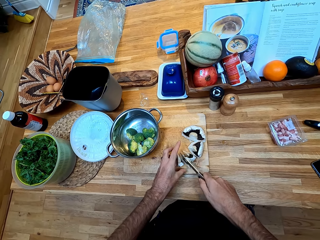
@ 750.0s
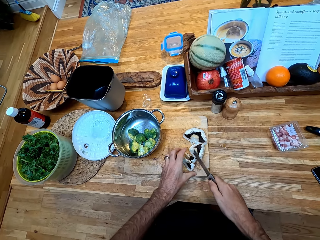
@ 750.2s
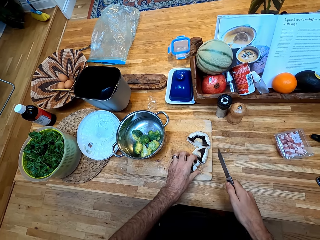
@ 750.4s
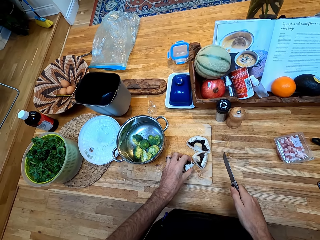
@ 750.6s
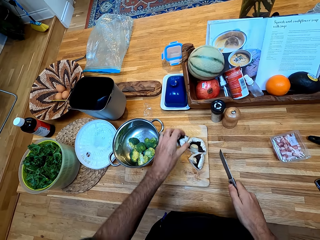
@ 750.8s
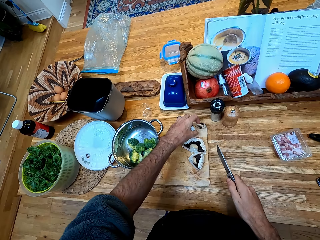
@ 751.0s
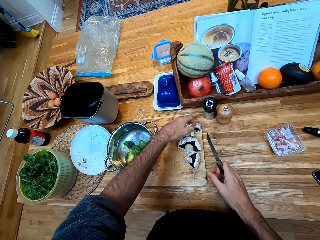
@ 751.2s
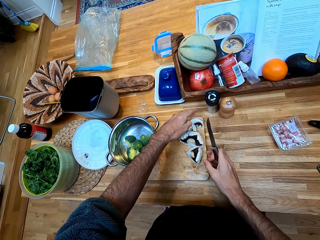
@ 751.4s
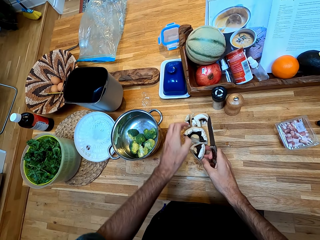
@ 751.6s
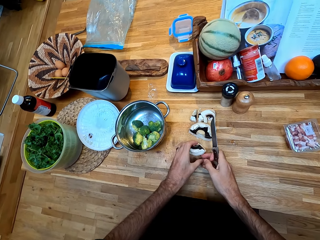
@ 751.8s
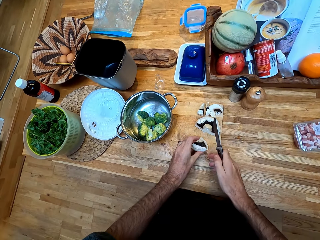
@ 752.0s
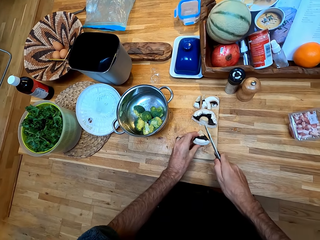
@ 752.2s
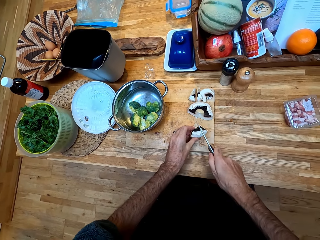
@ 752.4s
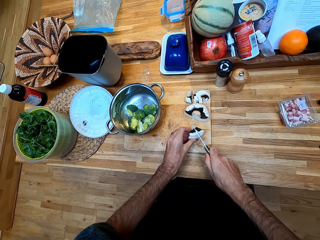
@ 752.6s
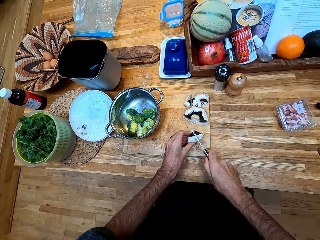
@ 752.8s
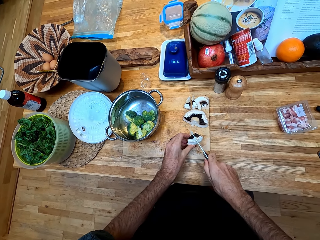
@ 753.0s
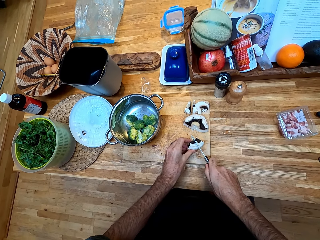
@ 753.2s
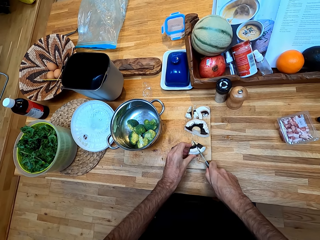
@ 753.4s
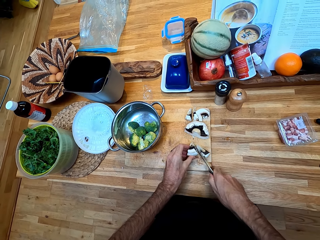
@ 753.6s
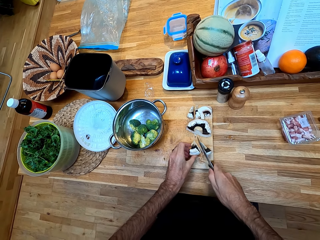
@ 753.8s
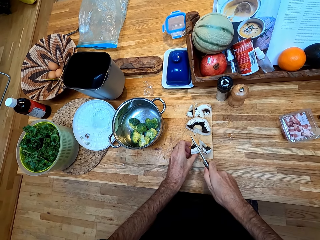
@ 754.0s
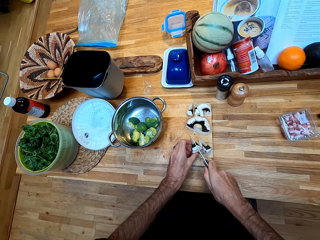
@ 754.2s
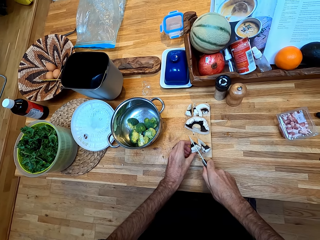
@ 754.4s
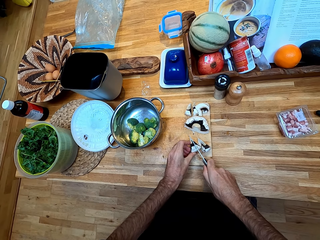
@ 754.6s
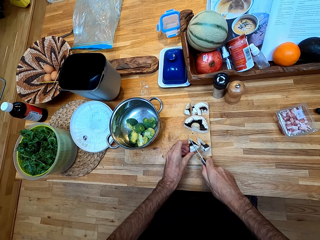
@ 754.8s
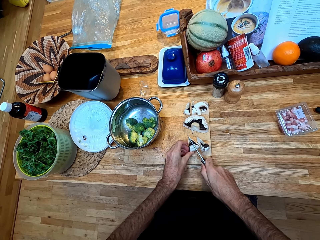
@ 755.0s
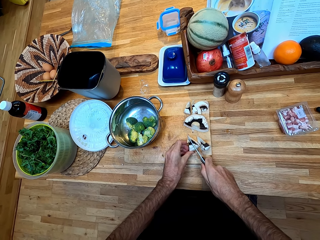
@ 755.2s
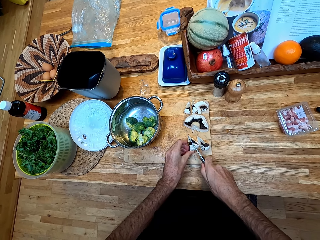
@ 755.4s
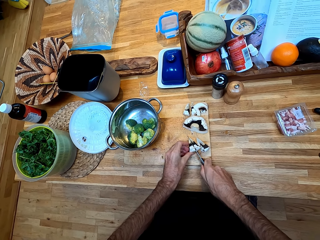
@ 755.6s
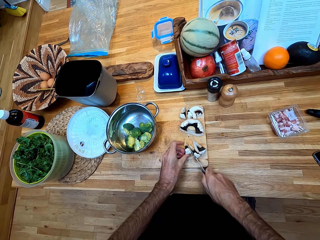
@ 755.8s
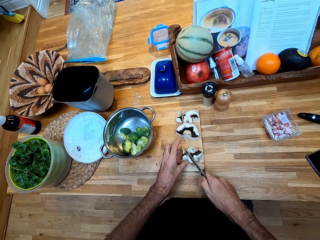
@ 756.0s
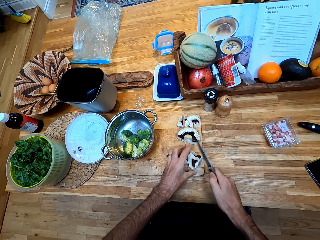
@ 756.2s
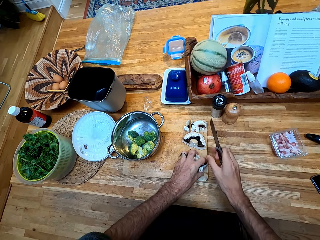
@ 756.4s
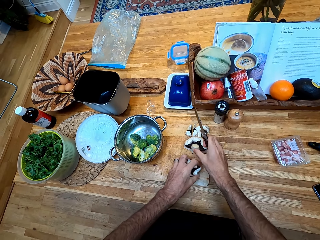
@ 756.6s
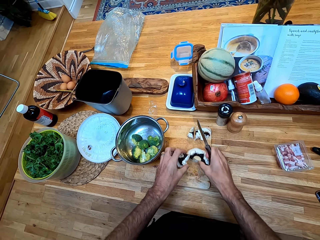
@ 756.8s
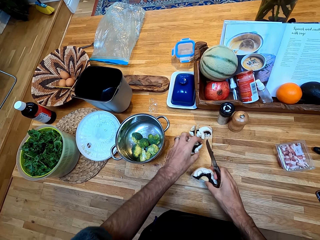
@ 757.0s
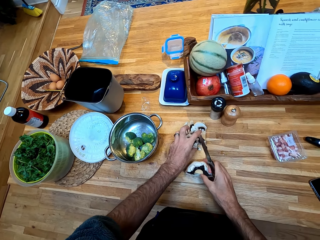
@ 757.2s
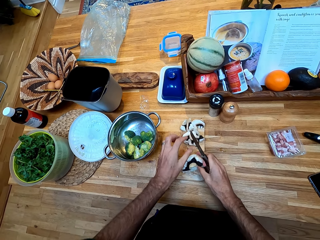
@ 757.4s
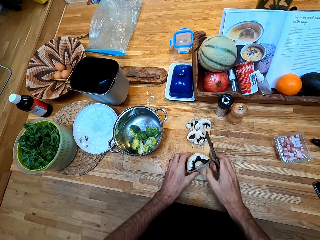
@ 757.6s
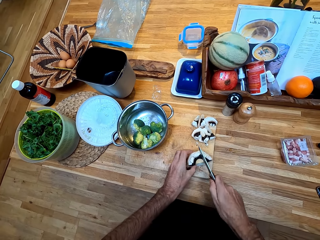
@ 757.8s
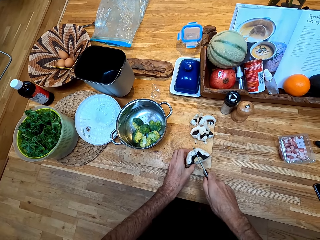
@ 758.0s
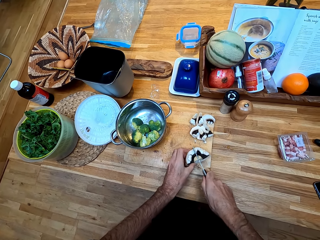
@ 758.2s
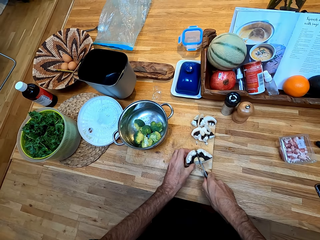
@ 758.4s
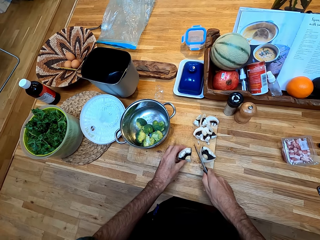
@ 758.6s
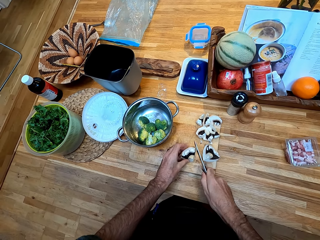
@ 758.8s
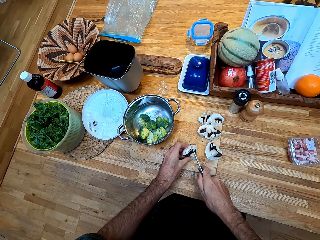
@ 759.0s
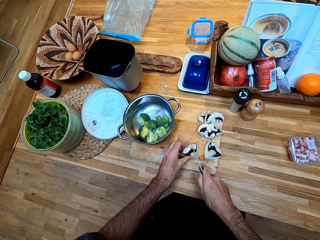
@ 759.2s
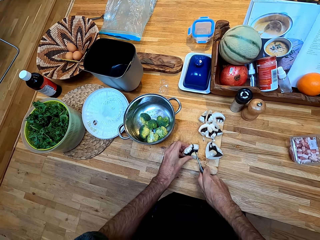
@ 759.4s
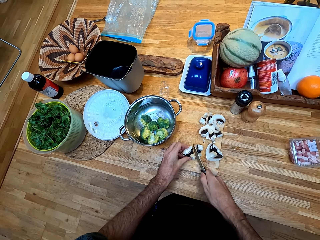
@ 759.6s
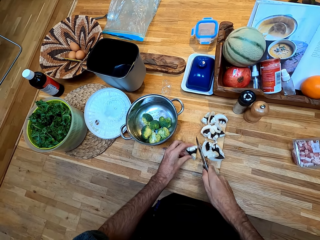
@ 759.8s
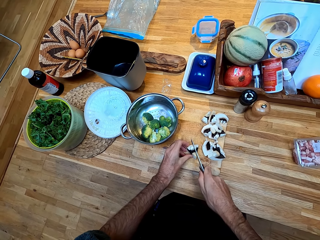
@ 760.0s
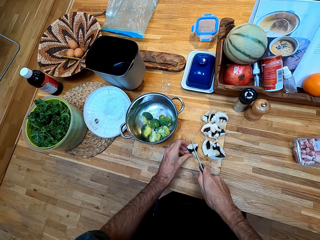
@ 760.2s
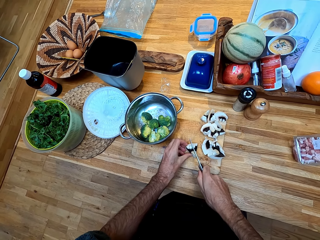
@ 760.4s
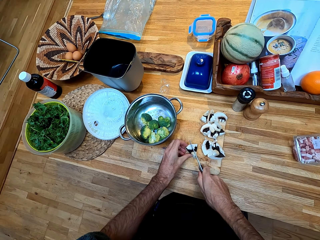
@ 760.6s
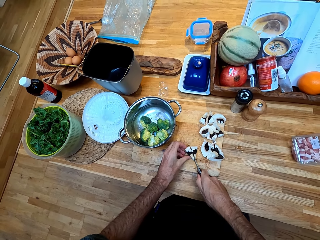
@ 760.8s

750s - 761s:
The camera wearer moves pieces of mushroom on a chopping board. They chop a mushroom with a knife. They move the pieces of mushroom on the chopping board. They chop the mushroom with the knife.

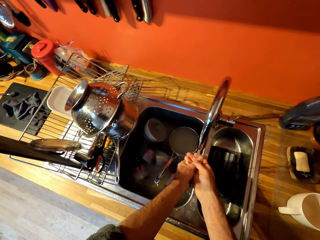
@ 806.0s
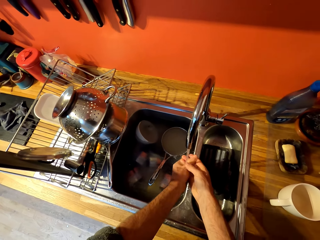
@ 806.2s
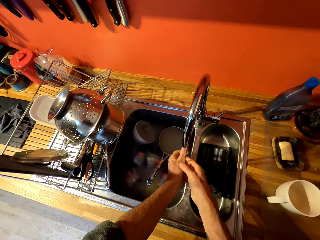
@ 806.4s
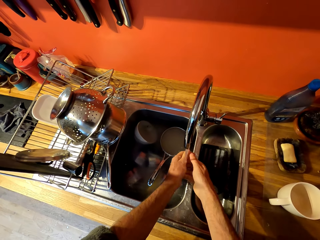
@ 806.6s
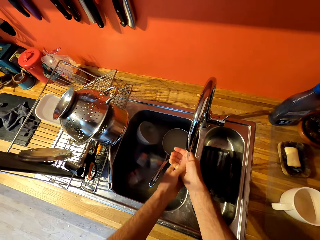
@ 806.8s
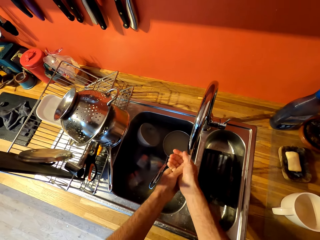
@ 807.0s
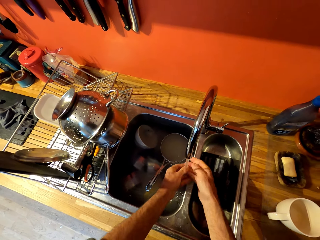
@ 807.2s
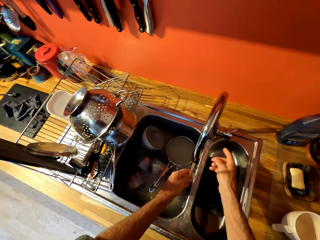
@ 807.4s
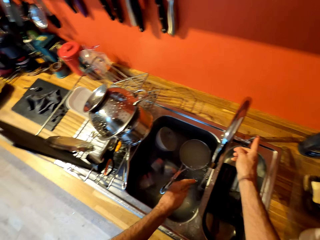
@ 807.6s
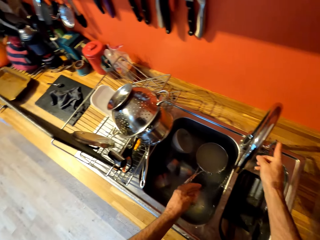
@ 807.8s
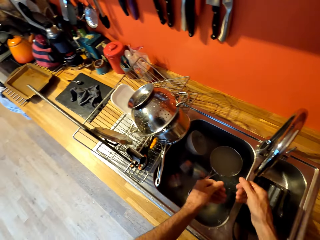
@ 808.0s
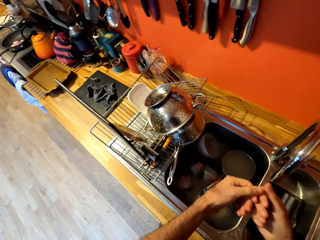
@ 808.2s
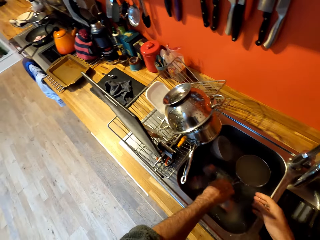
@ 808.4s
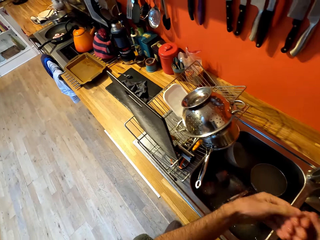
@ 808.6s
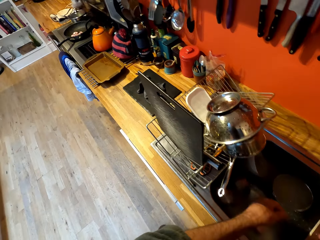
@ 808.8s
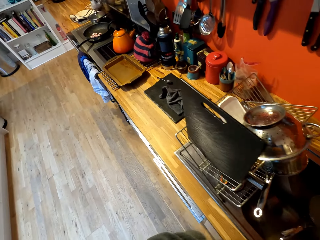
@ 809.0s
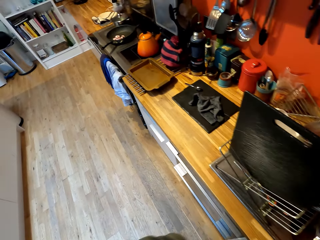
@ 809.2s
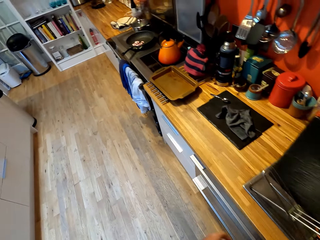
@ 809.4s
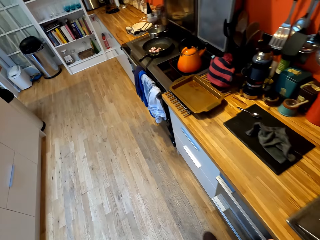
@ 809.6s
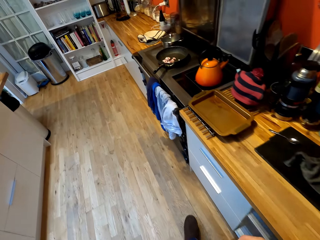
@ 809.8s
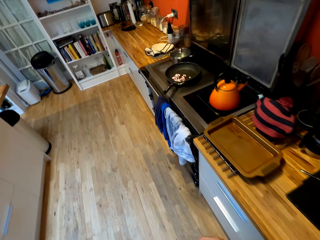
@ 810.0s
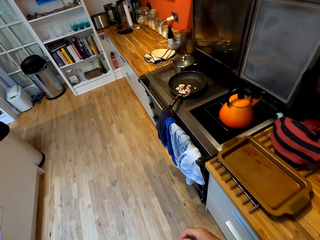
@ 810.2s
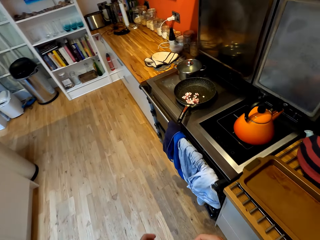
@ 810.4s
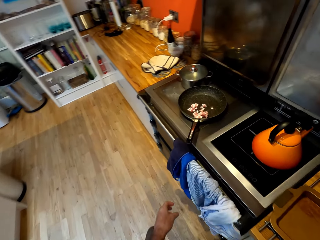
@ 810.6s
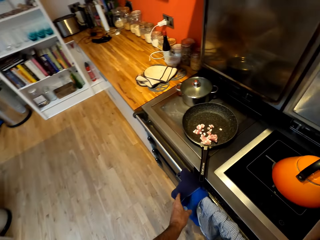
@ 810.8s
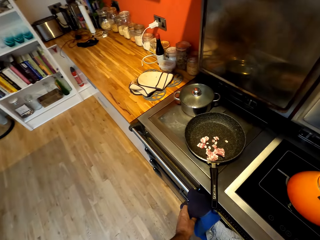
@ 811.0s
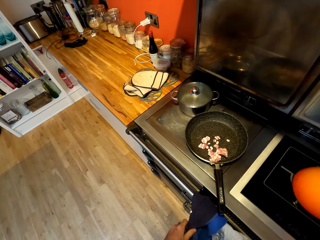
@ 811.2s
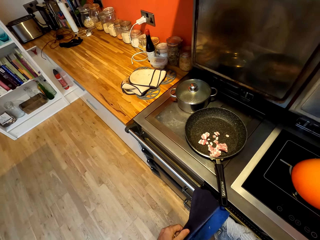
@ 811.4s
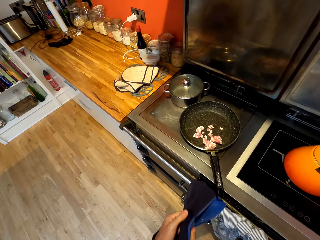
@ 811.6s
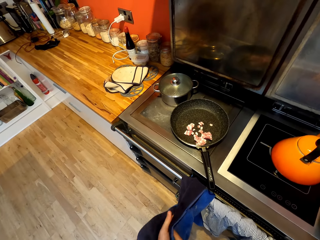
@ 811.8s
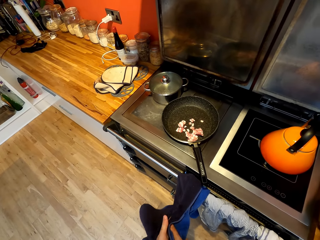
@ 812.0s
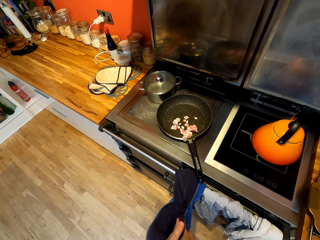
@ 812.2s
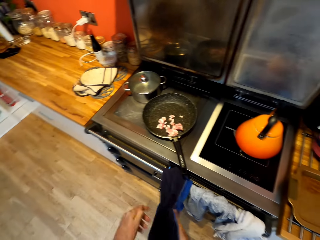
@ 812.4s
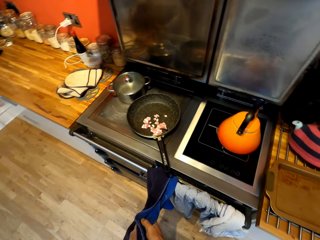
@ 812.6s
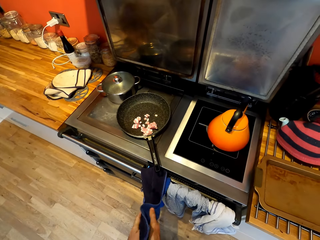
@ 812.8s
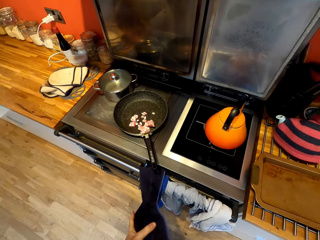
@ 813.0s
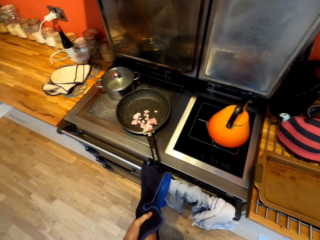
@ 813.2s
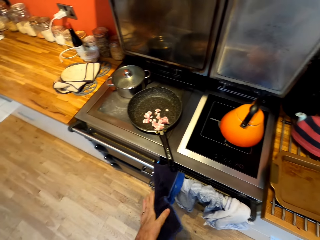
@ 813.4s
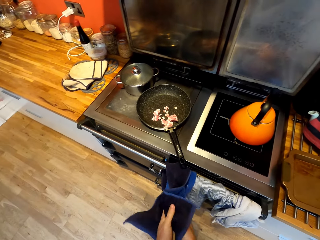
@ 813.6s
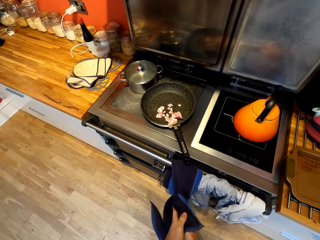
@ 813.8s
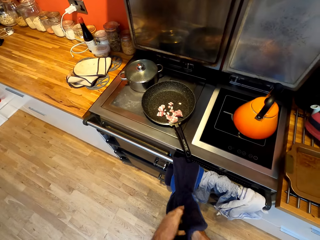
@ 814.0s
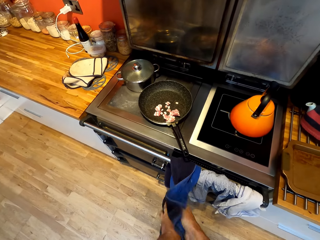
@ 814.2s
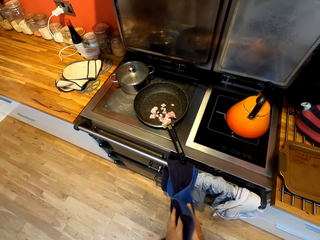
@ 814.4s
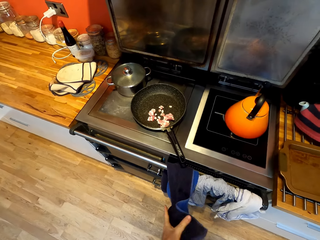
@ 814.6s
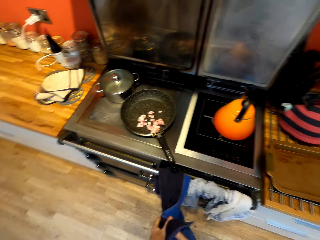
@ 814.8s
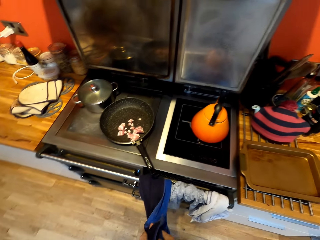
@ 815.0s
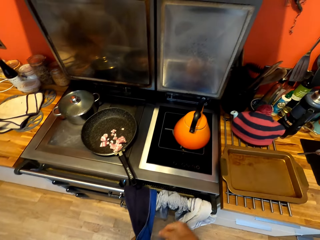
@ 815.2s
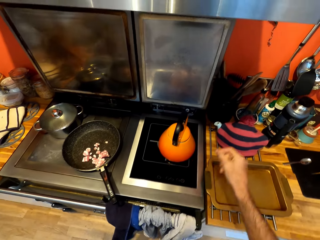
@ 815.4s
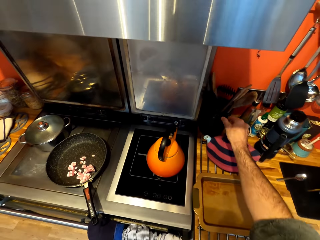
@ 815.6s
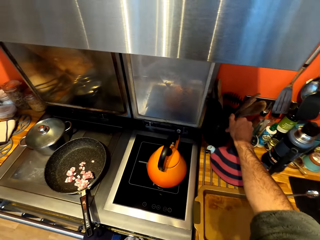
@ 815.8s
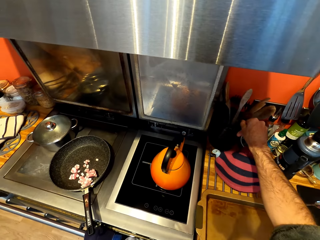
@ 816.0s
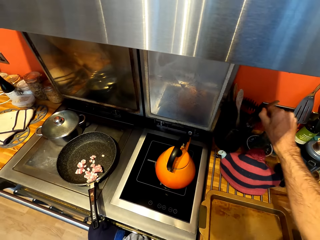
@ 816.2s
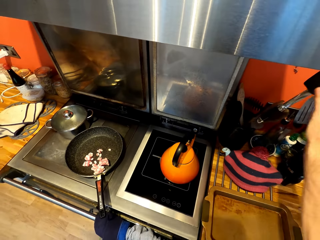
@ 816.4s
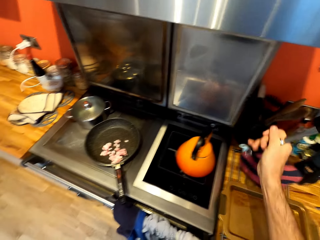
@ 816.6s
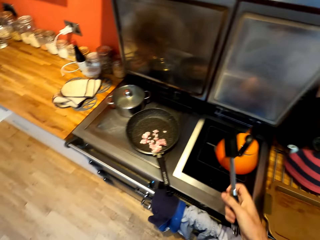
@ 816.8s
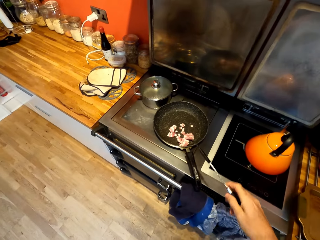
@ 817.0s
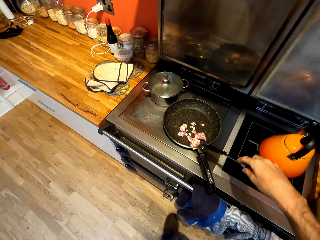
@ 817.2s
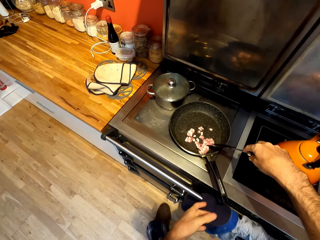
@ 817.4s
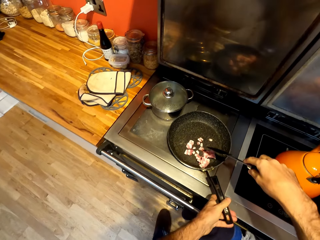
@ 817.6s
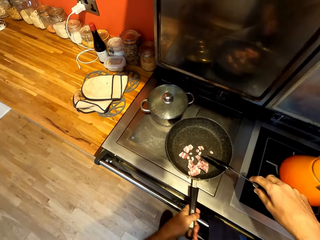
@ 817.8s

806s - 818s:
The camera wearer closes a tap. They shake hands in the sink. They walk around the kitchen. They wipe hands with a kitchen towel. They pick up a spatula from a rack. They stir food.
